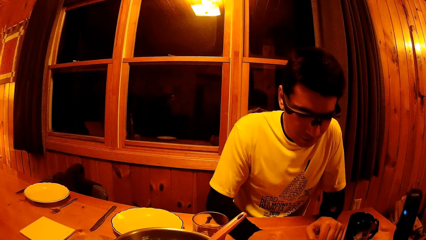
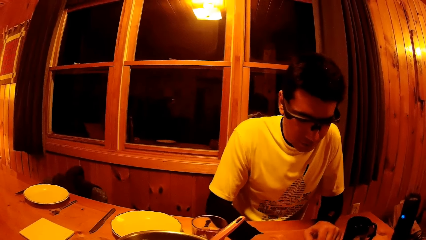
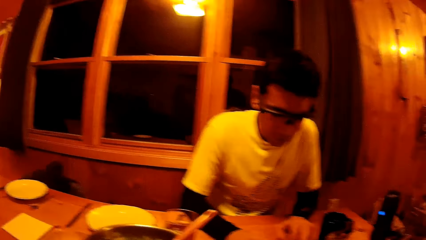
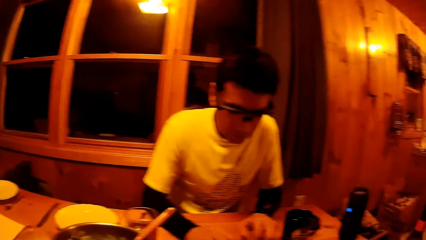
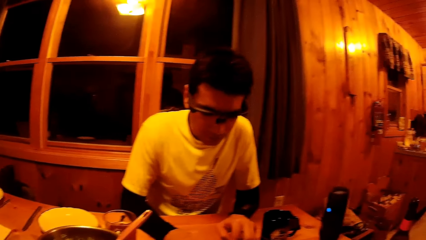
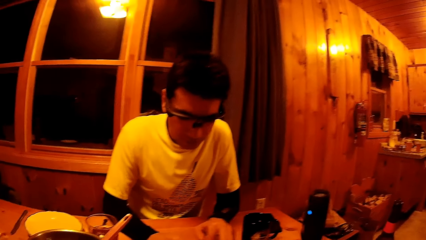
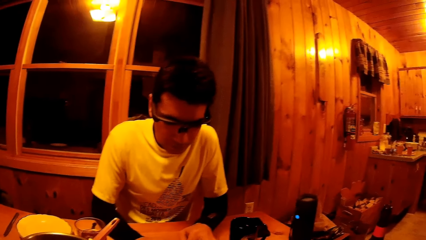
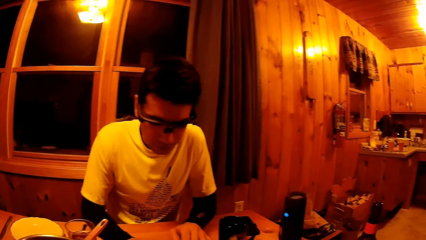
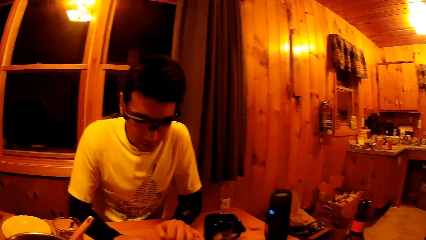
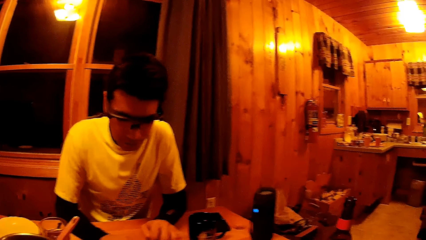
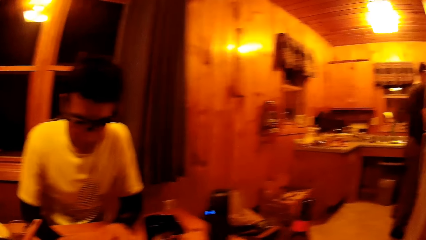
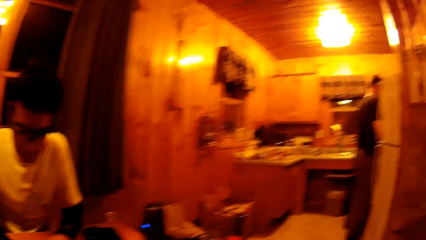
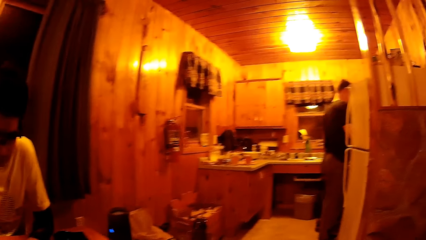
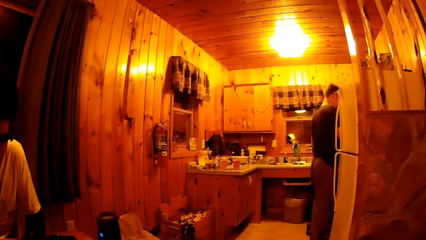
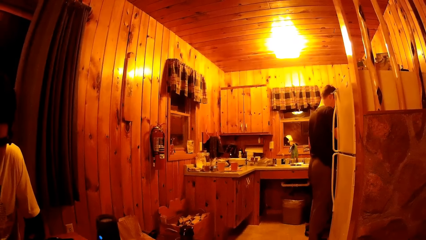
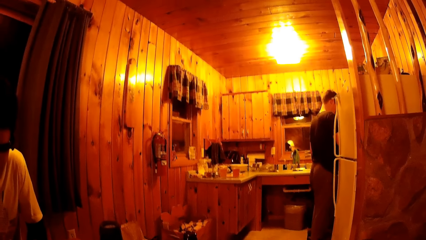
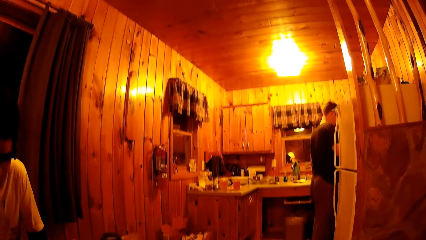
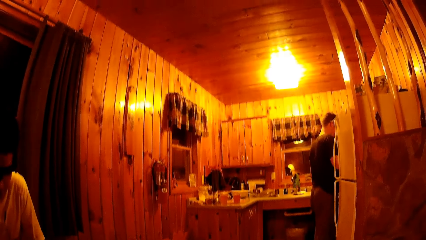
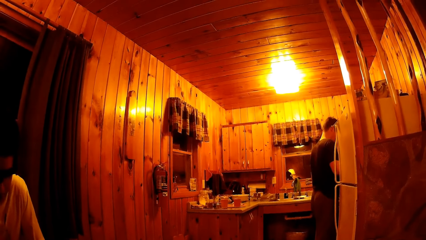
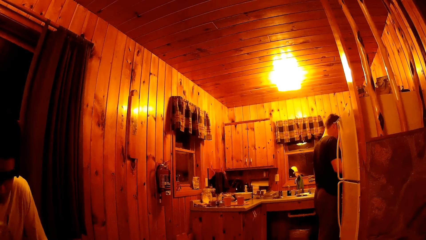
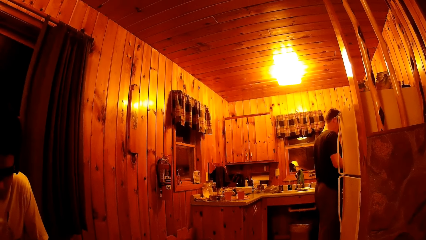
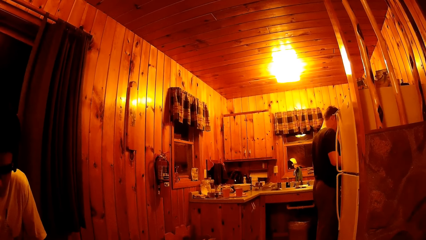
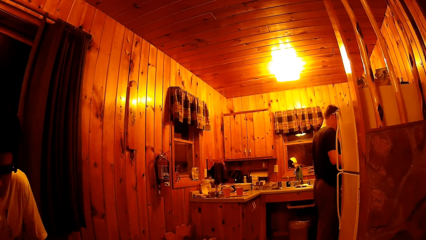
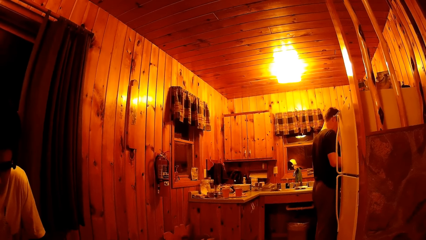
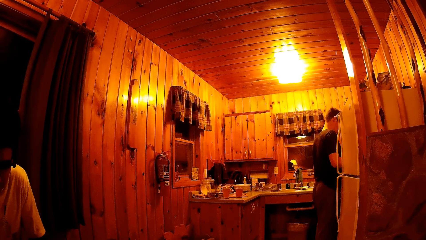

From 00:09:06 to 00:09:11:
A man stirs food in the pan on the cooker with the spoon in his right hand.

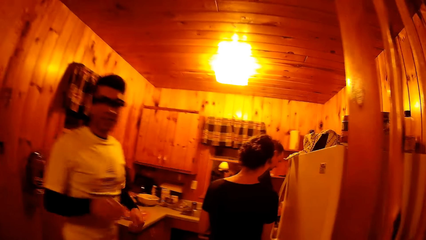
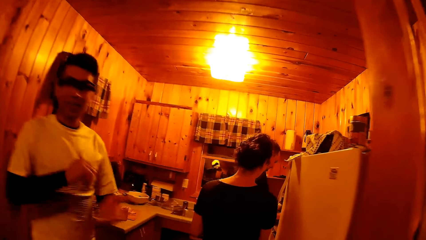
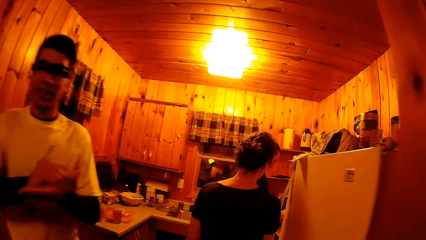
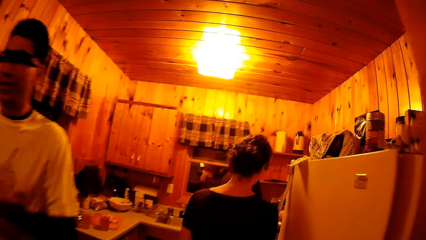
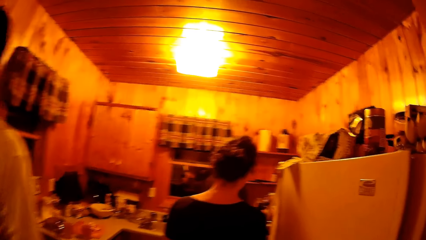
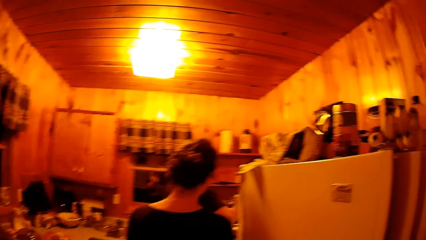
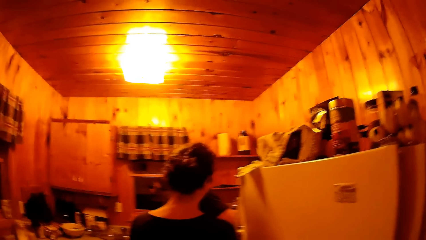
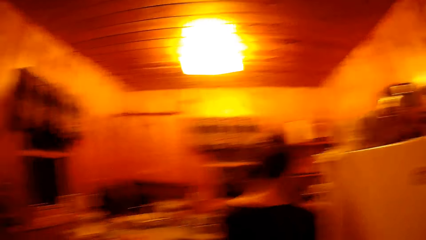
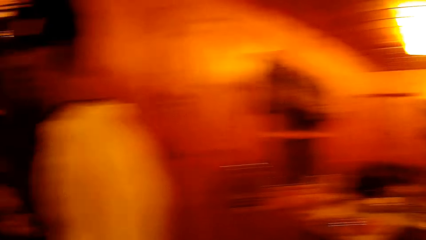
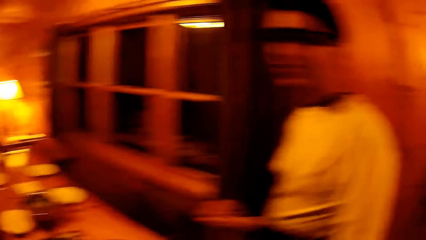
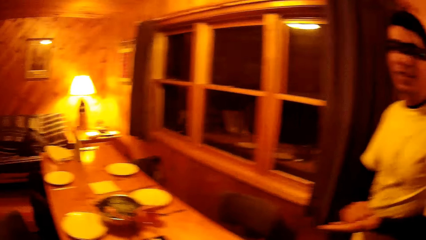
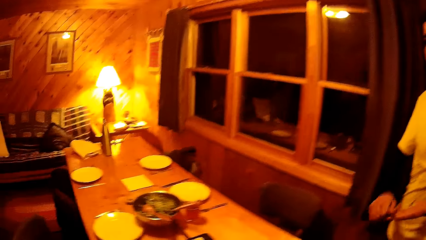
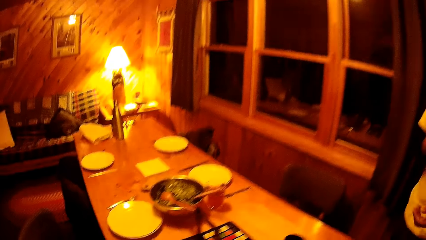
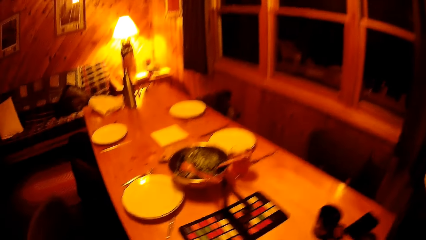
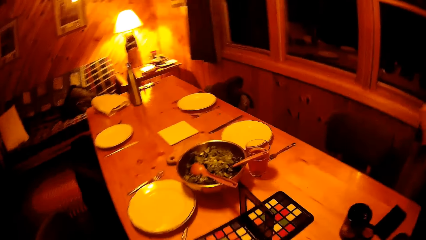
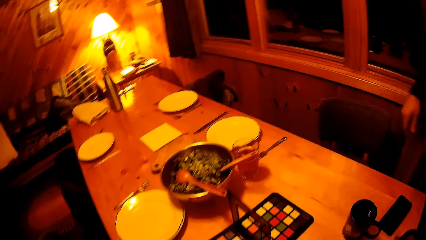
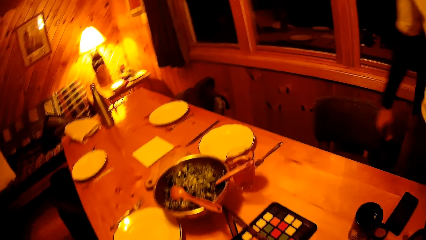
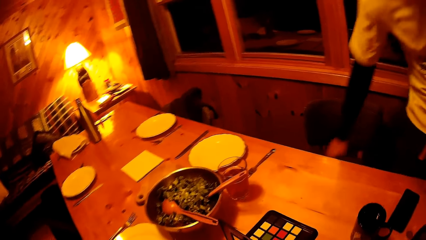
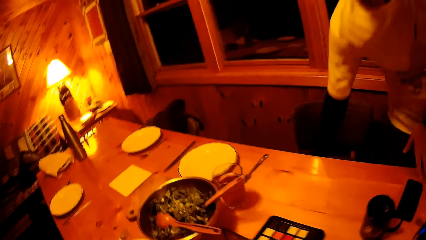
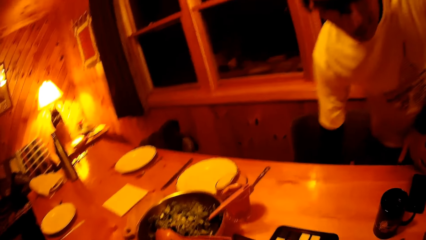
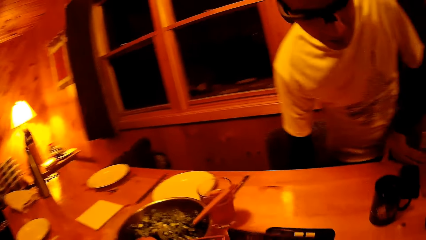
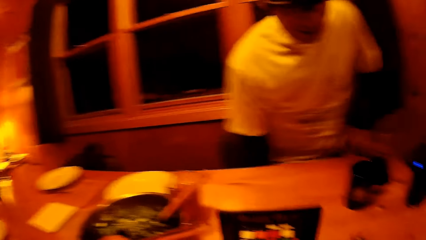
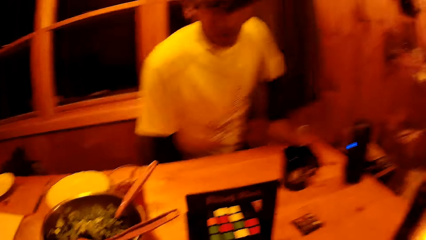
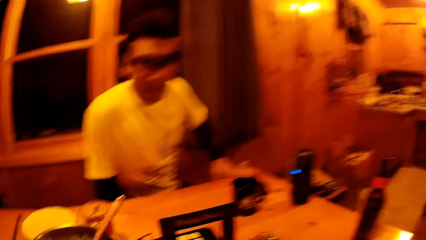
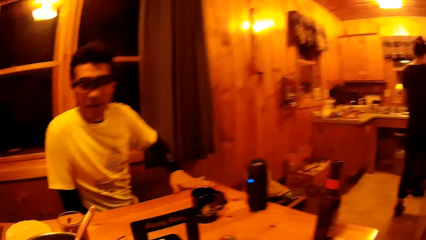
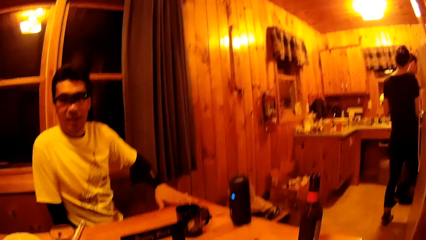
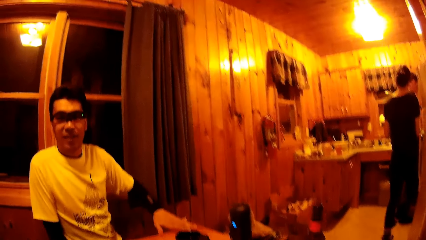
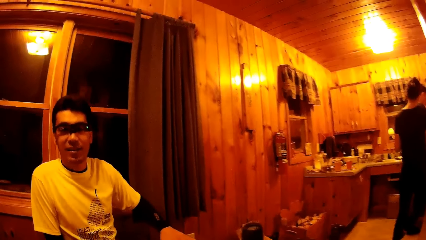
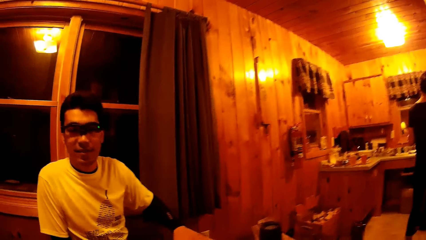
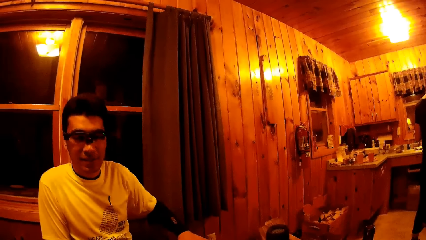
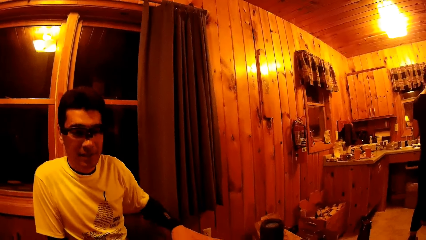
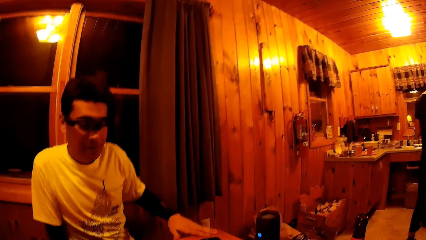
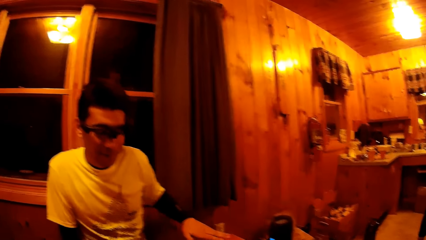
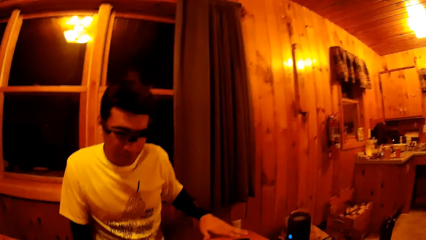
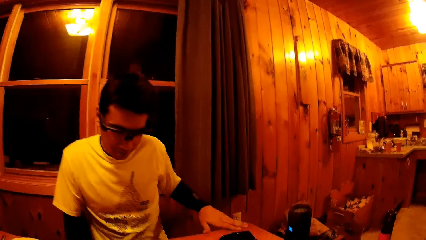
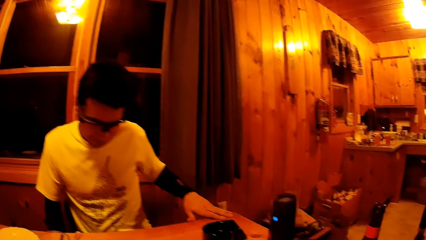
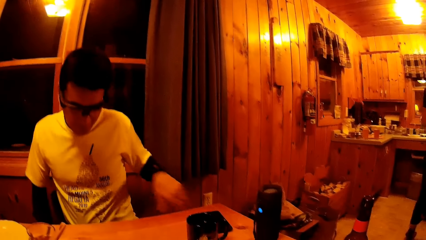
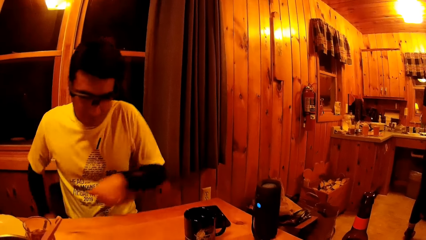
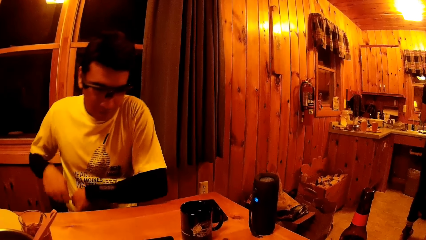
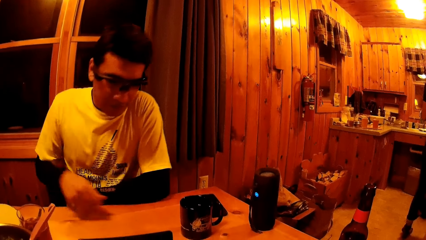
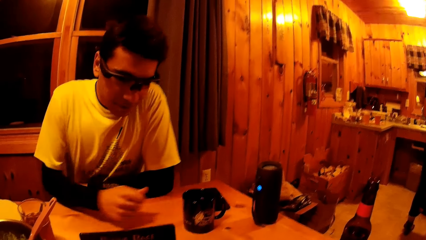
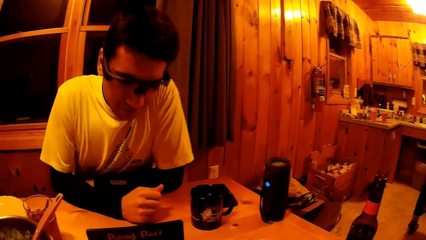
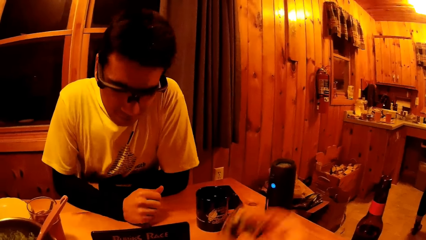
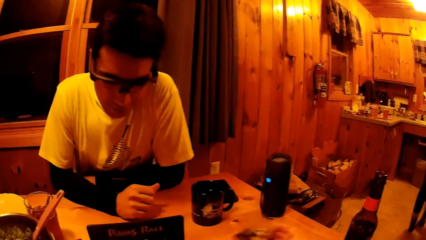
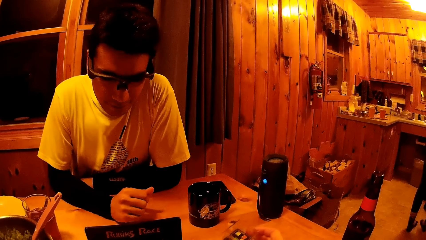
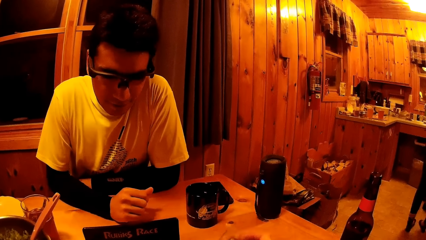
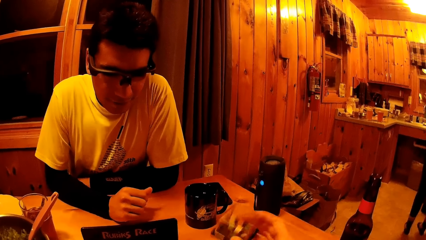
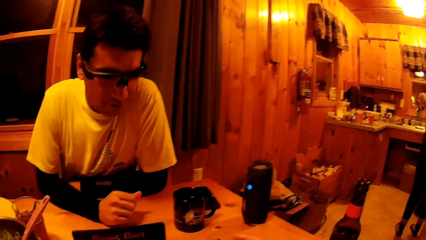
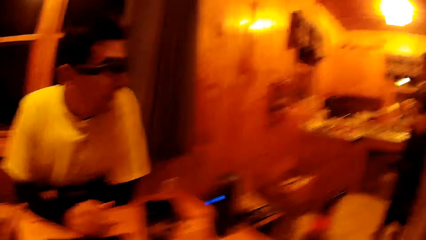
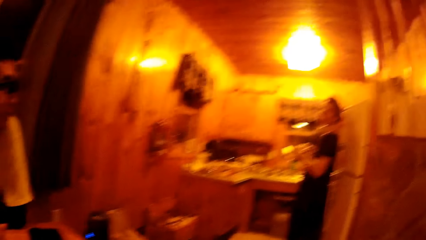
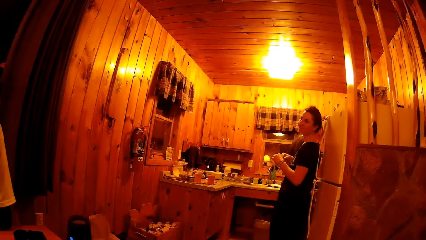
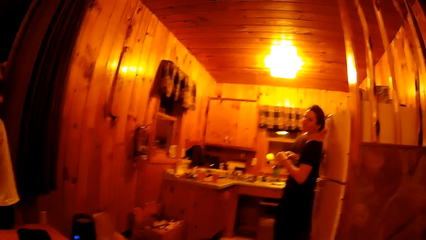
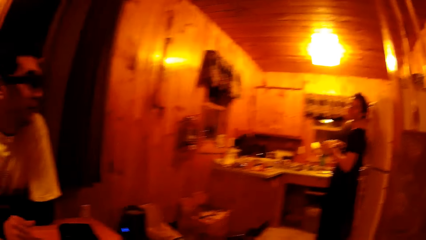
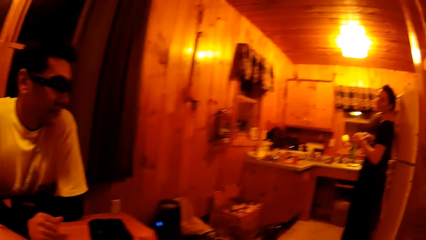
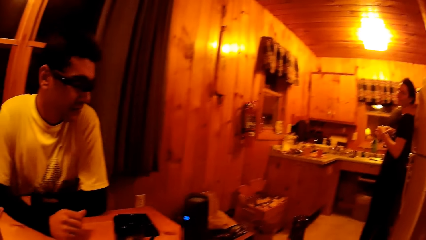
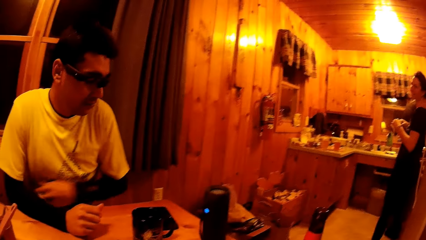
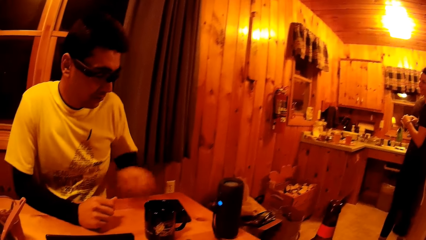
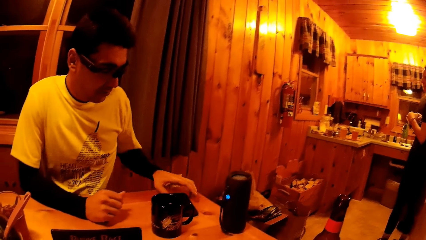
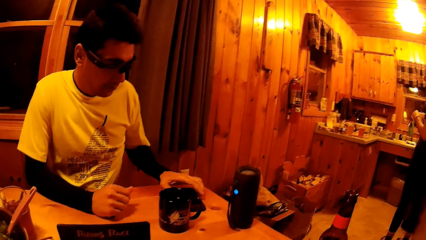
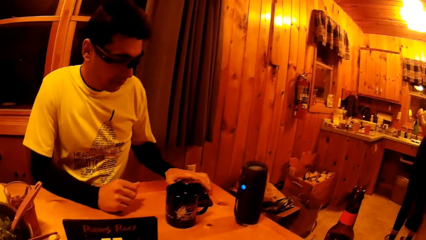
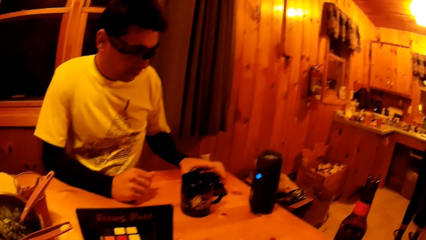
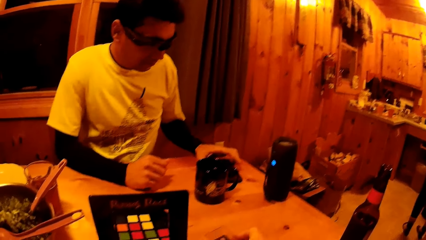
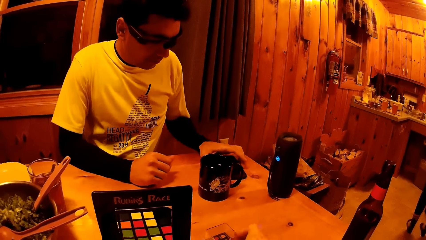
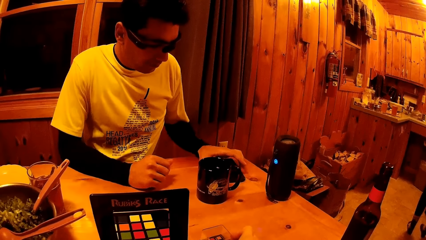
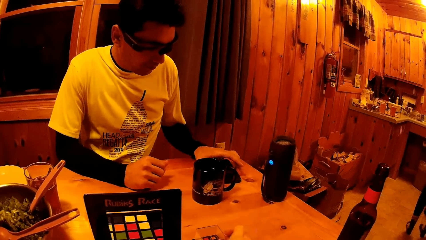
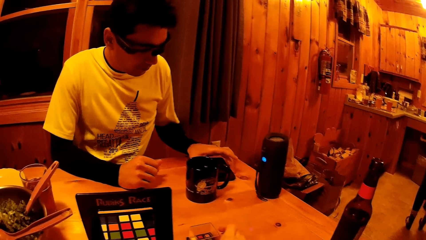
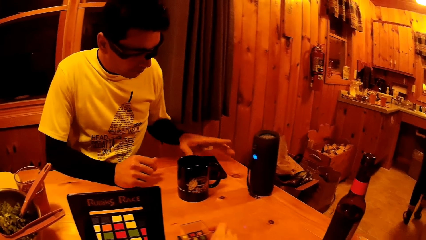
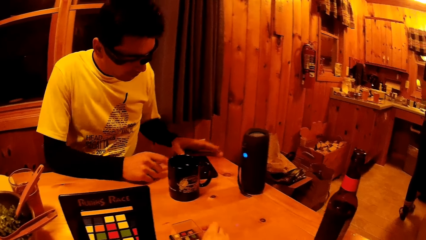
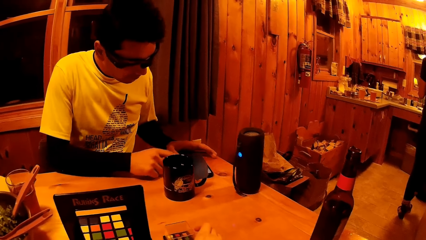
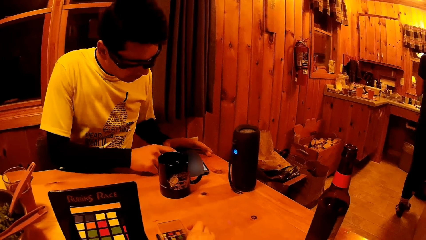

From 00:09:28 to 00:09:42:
The camera wearer looks around. A man talks to the camera wearer. The camera wearer walks. The man sits on his seat. The camera wearer sits. They move their hand. They play the game with the man. They look around. The man switches on a phone with his left hand.
